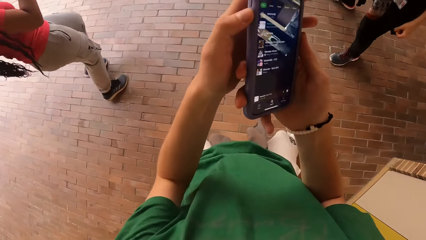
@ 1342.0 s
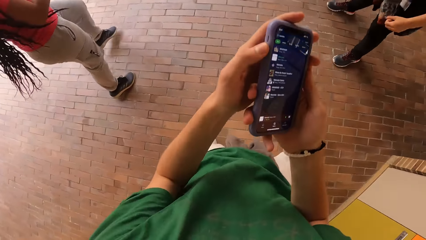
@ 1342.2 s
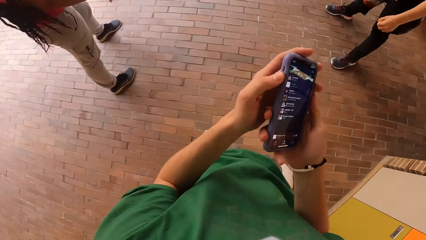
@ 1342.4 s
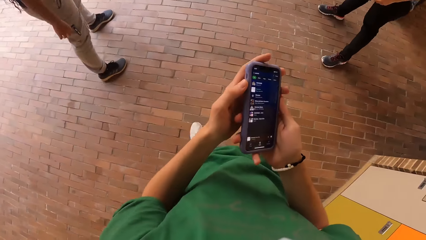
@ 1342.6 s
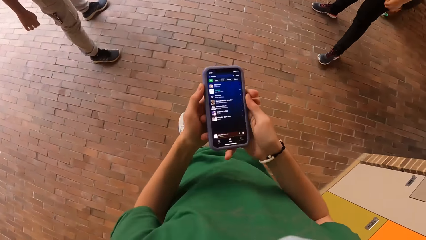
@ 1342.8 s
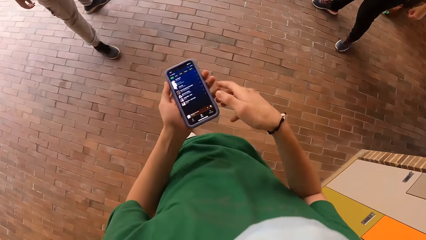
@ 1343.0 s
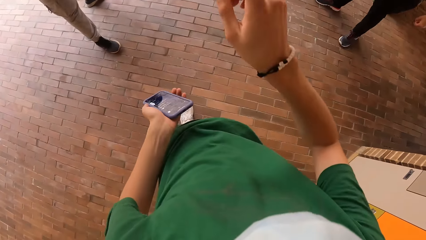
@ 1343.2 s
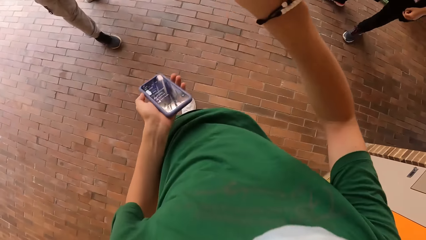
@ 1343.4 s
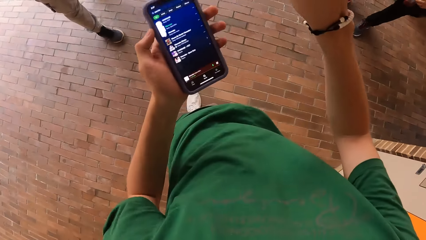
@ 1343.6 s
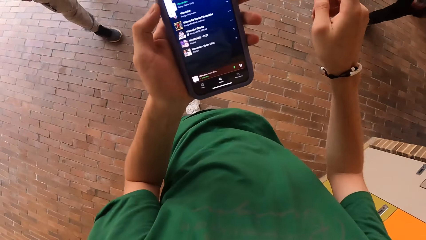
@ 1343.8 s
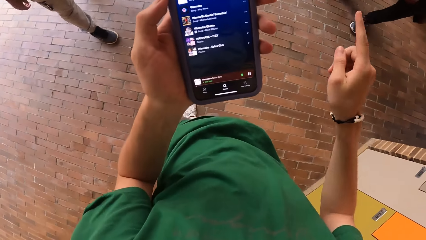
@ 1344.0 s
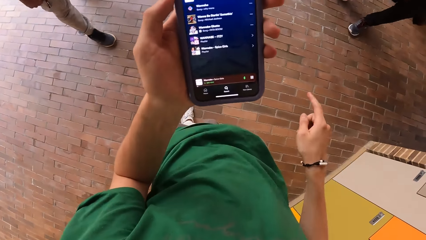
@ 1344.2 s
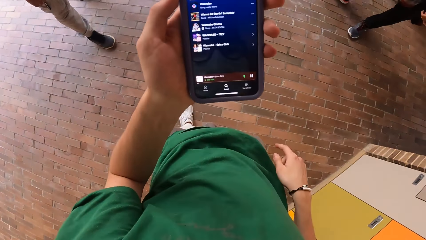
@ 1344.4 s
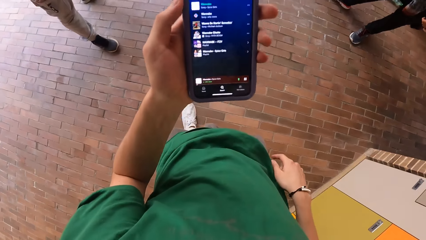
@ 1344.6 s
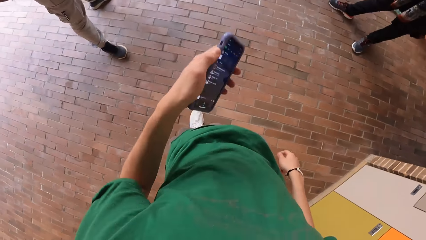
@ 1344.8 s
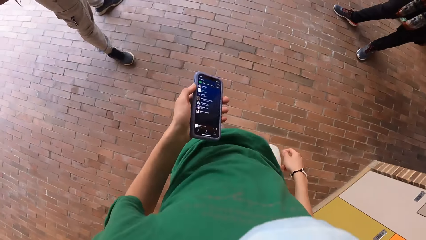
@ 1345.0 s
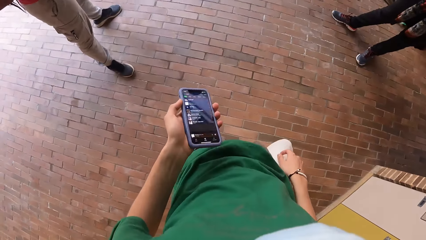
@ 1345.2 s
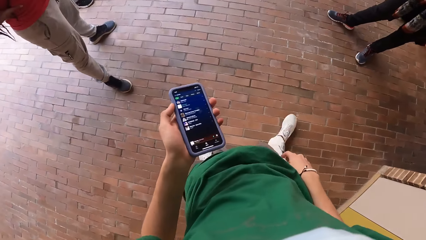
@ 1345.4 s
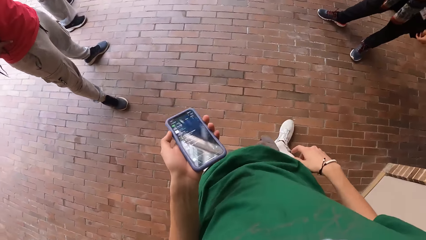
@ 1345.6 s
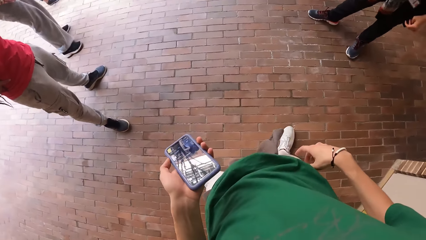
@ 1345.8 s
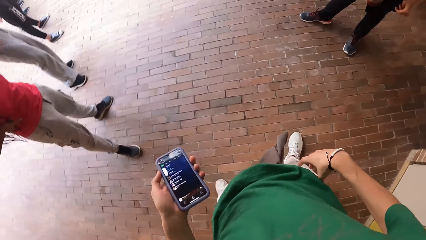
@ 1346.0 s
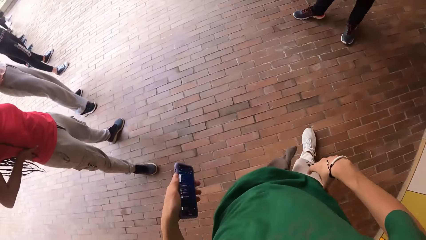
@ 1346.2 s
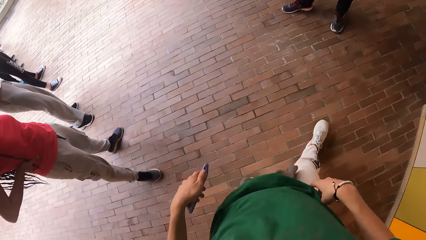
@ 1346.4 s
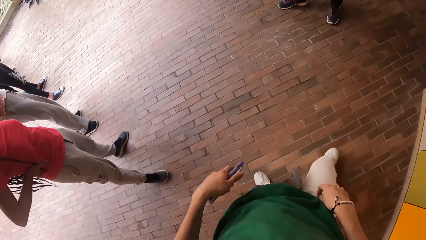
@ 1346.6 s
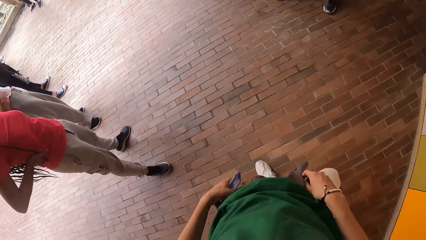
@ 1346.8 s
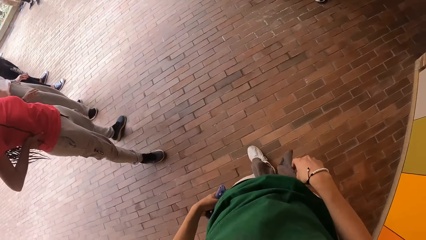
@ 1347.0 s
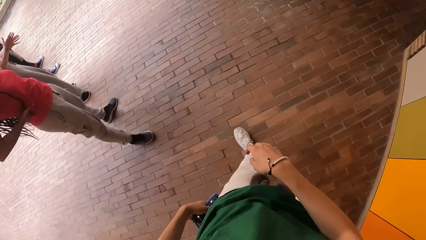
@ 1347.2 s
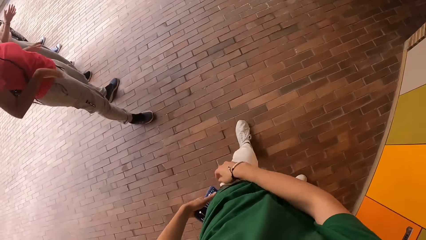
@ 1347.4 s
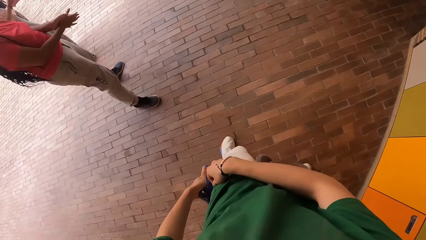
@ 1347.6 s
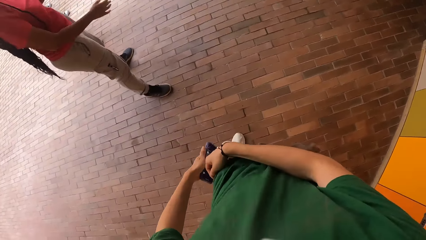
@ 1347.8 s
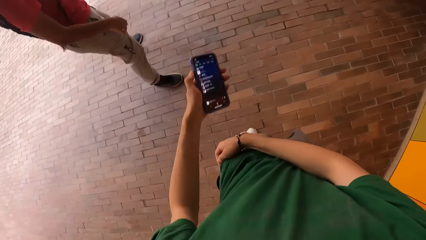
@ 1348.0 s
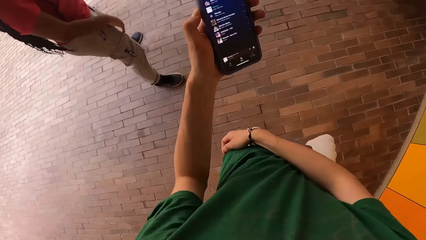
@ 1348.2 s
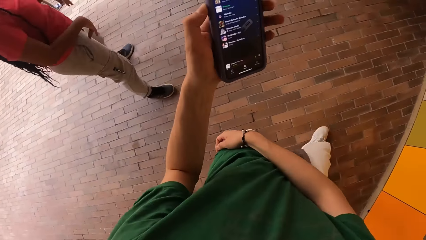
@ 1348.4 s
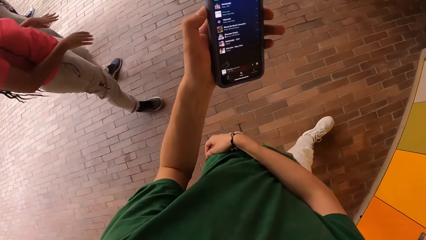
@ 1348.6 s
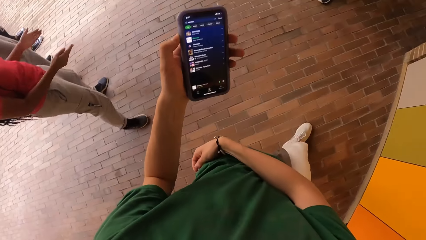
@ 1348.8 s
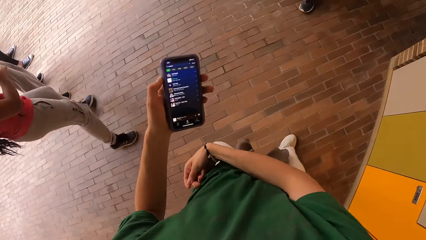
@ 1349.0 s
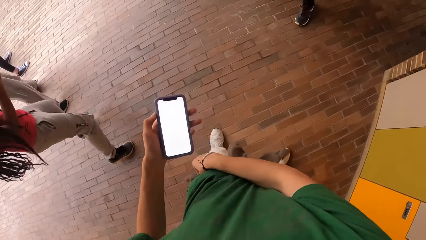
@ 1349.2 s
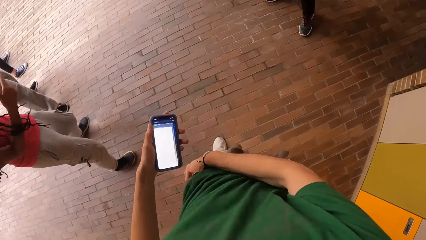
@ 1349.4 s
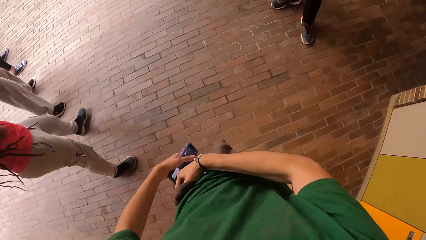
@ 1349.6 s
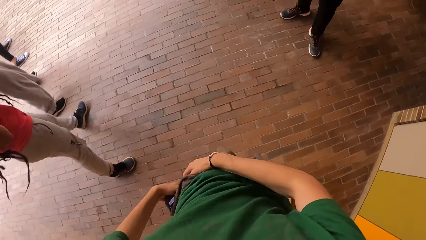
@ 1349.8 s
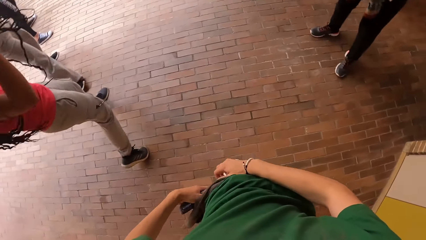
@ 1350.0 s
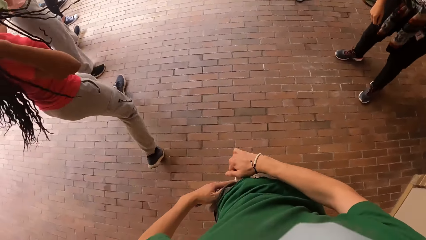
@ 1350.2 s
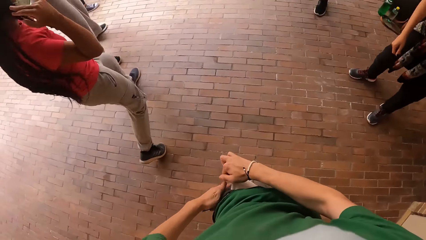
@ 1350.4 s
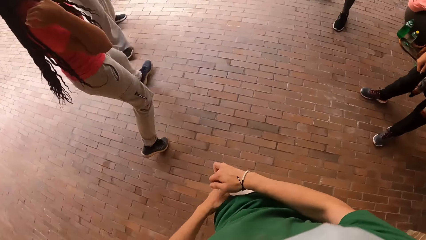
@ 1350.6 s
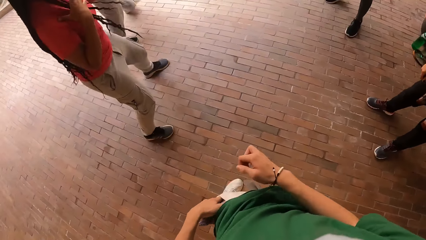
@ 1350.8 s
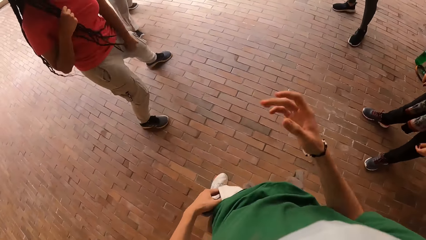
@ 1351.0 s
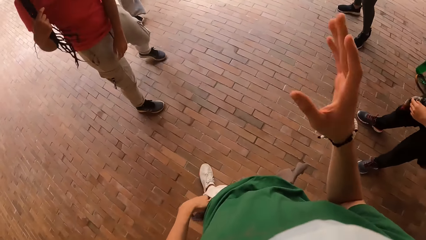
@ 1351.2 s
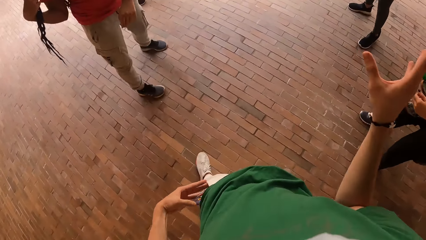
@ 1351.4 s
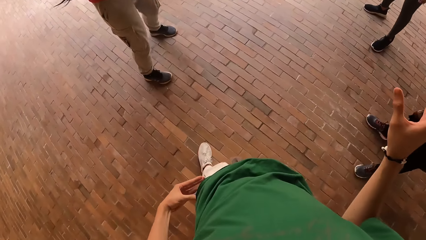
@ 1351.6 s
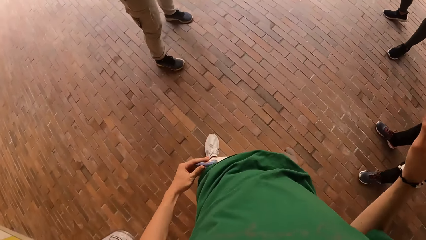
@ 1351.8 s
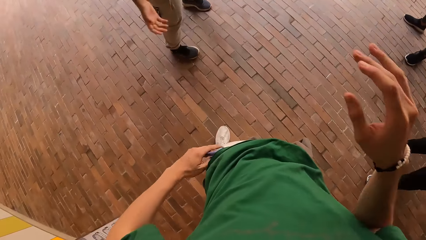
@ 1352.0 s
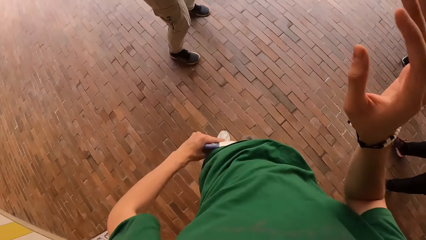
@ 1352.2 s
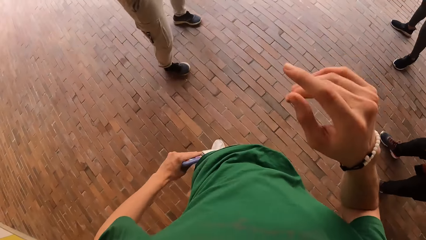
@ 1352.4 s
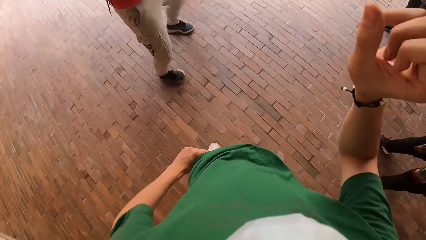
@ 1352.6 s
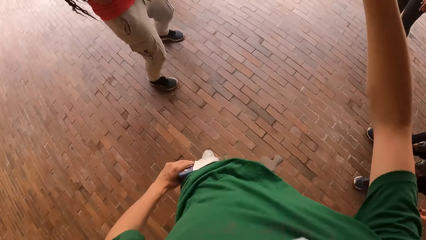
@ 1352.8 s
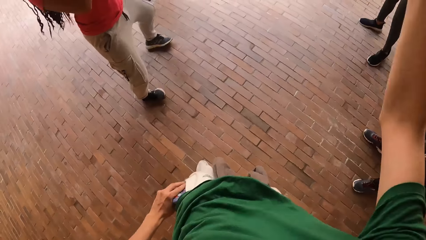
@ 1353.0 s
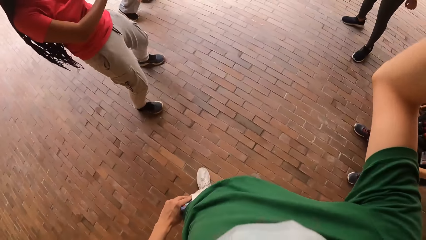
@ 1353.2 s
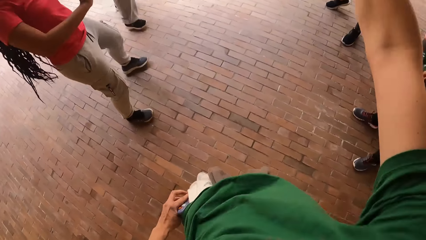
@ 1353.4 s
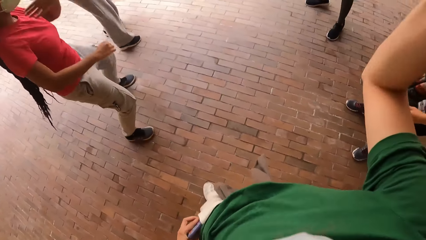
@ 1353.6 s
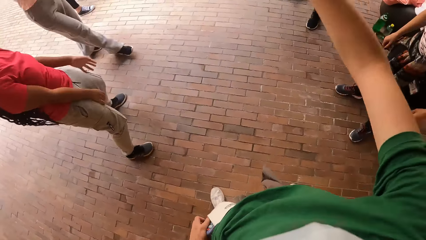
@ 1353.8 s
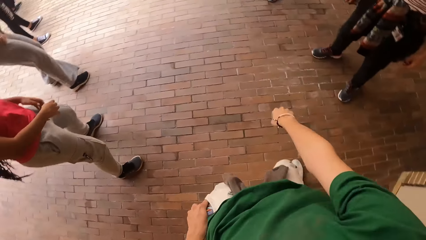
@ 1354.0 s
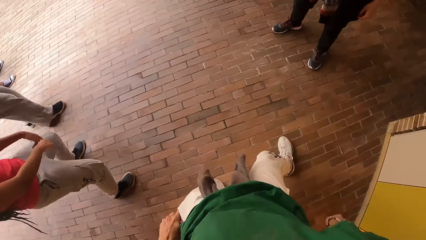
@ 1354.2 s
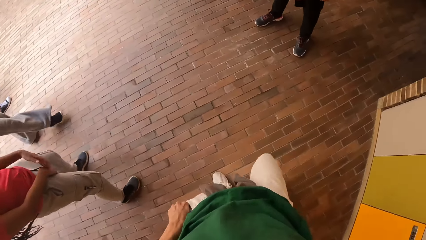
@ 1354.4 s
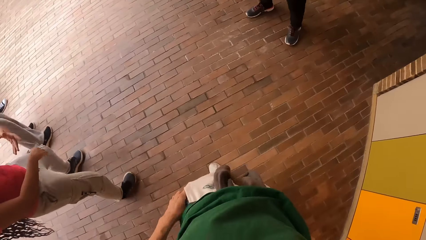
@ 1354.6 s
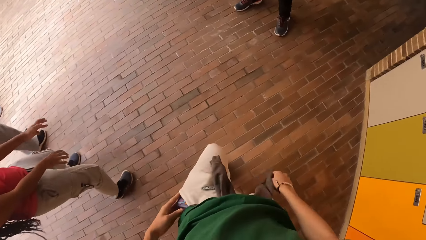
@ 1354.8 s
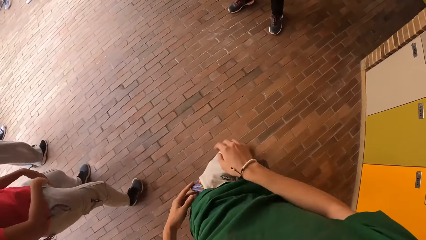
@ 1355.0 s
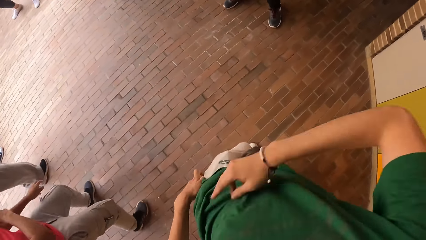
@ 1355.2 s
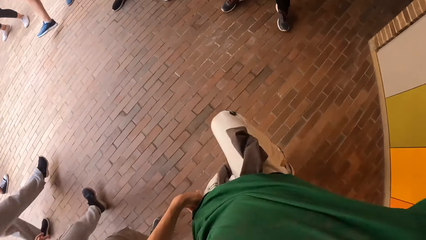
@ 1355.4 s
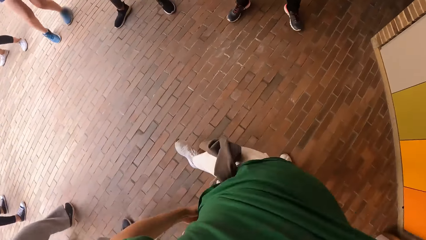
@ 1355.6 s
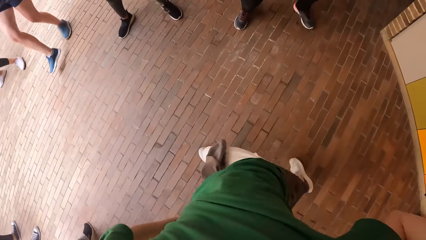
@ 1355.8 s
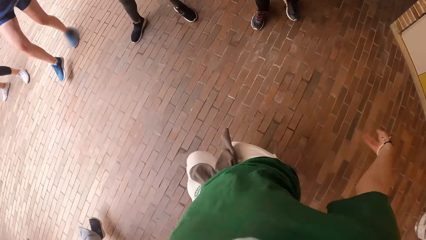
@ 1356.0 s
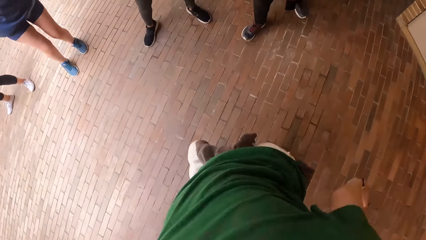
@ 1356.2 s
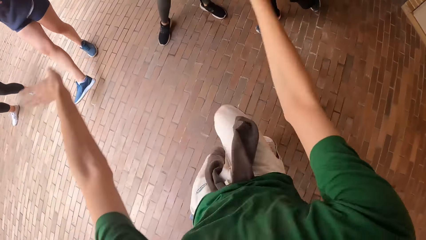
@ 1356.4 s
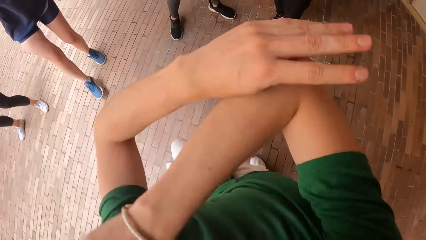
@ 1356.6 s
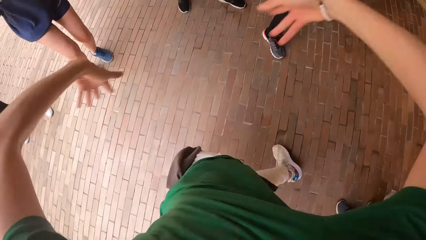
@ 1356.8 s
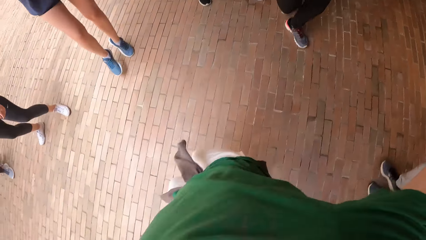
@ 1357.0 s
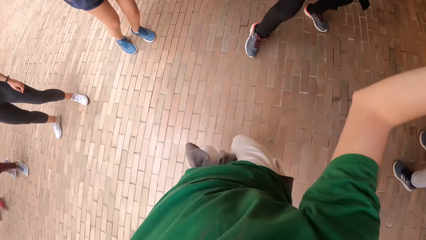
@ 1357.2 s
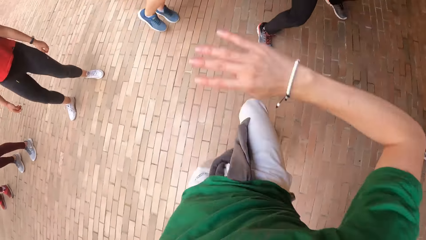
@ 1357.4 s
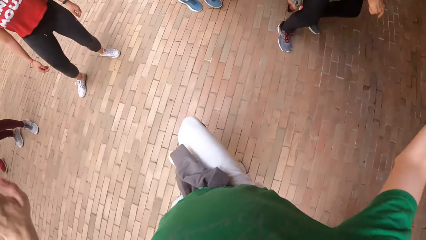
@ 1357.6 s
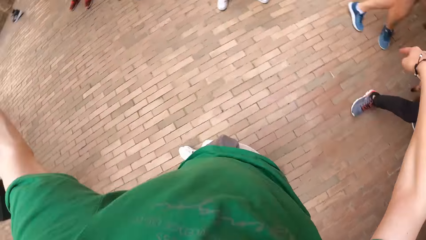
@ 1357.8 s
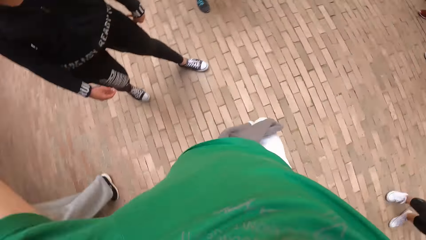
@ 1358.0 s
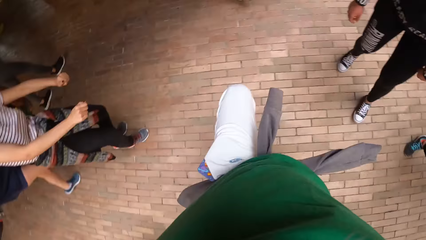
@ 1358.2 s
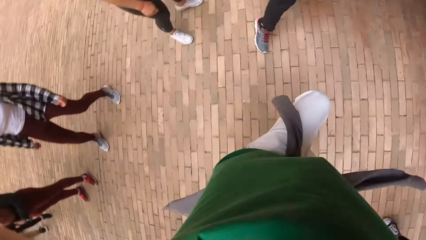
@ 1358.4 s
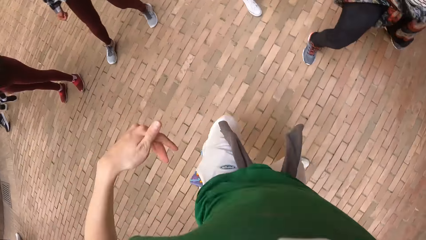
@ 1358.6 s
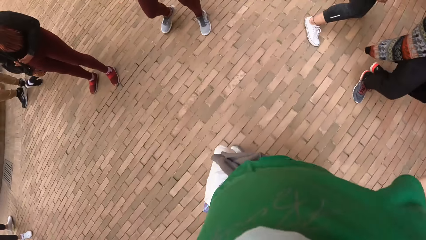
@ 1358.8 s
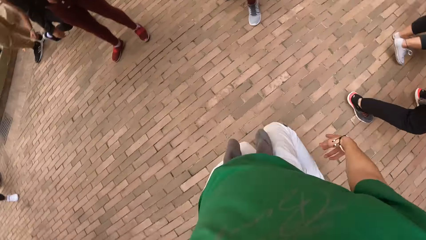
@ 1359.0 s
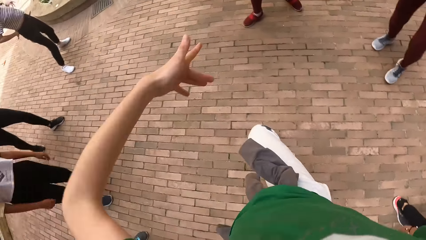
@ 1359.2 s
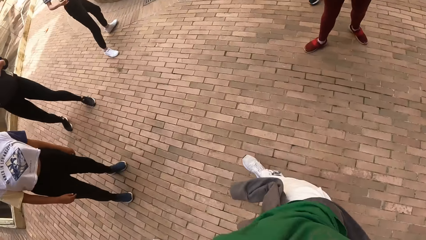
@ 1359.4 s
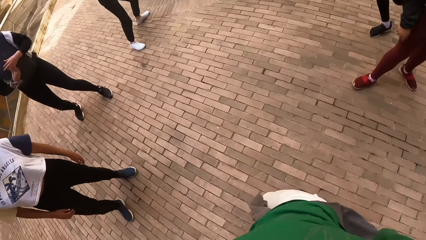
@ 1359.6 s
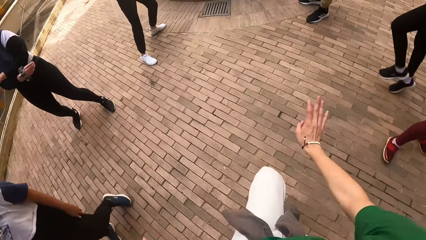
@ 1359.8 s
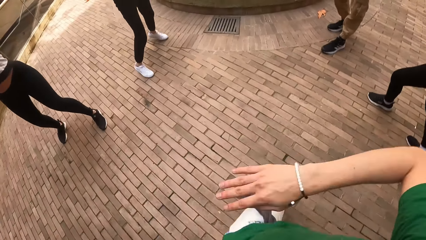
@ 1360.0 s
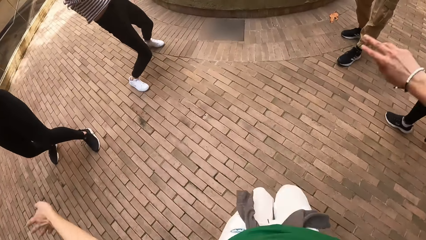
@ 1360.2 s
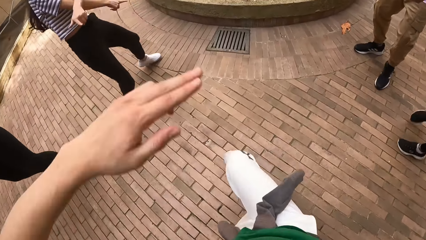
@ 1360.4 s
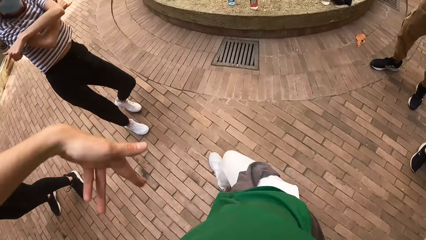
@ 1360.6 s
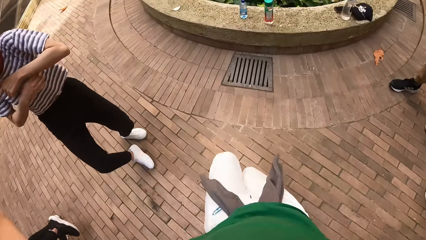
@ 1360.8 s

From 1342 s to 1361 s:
The camera wearer presses the phone. He passes the mobile phone from his right hand to his left hand. He holds the phone with both hands. He pulls his hand off the phone. He looks at the phone. He puts the phone away. He walks around the open space. He holds his pocket with his right hand. He operates the phone. He puts the mobile phone in his pocket with his left hand. He gestures his hand. He dances.
